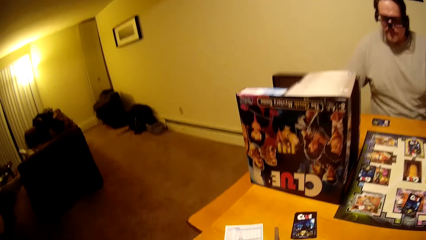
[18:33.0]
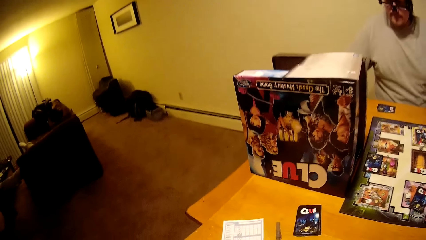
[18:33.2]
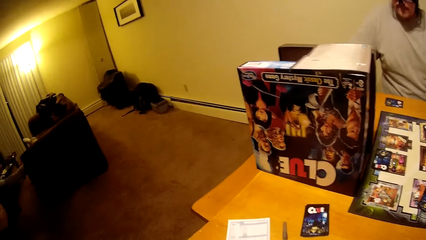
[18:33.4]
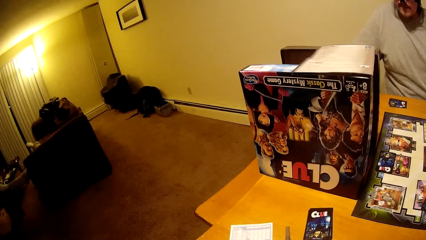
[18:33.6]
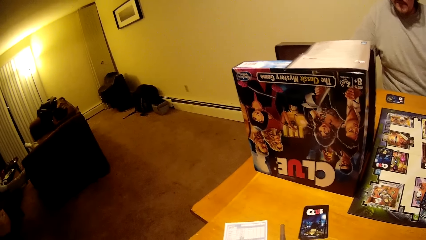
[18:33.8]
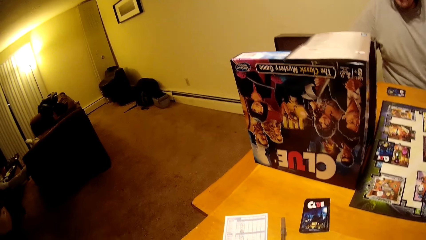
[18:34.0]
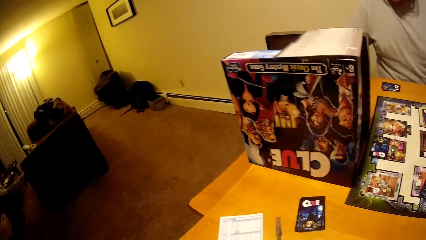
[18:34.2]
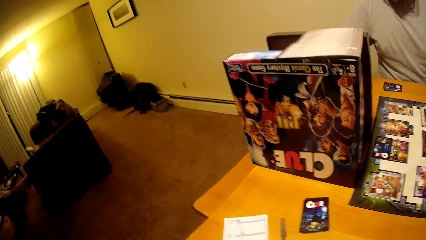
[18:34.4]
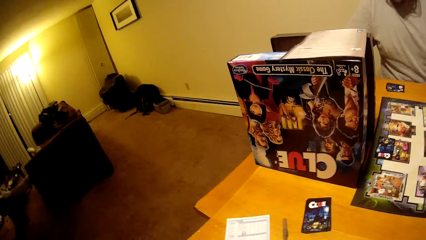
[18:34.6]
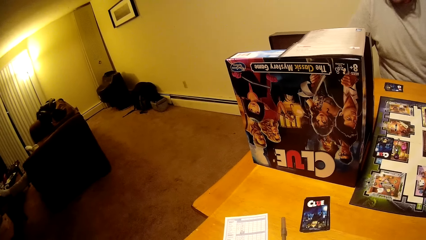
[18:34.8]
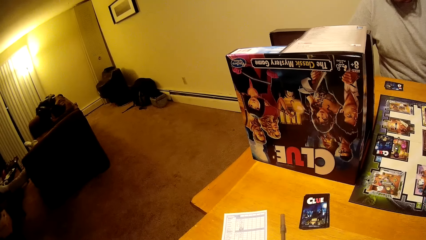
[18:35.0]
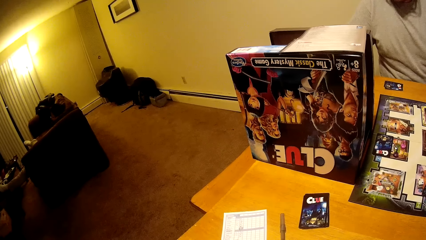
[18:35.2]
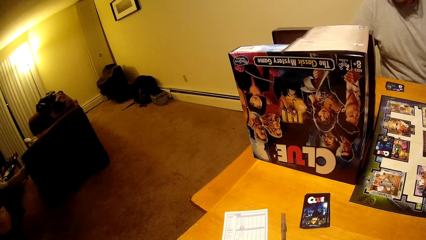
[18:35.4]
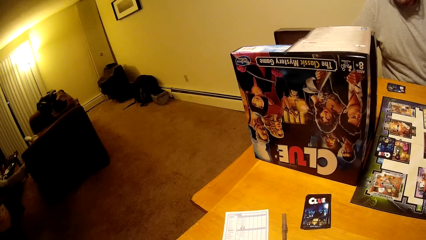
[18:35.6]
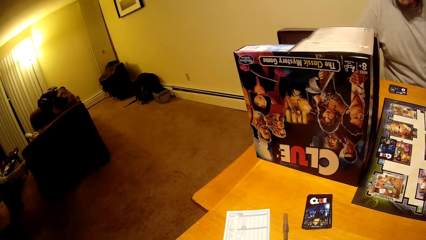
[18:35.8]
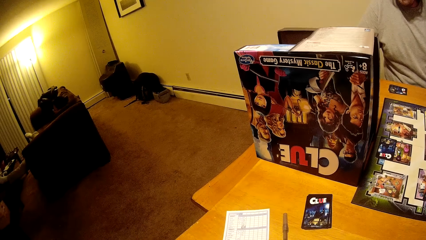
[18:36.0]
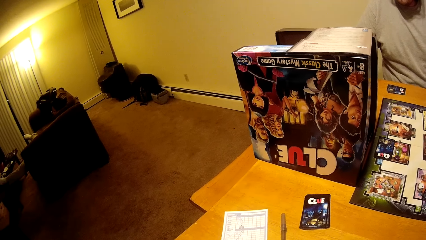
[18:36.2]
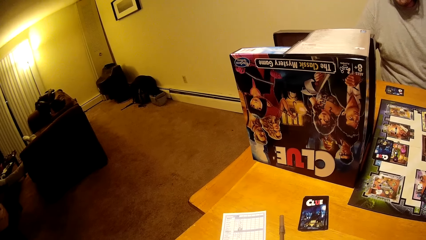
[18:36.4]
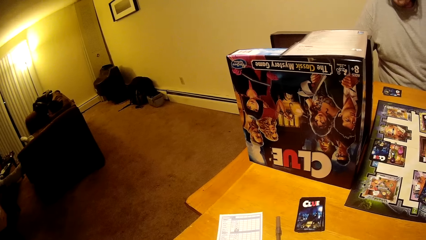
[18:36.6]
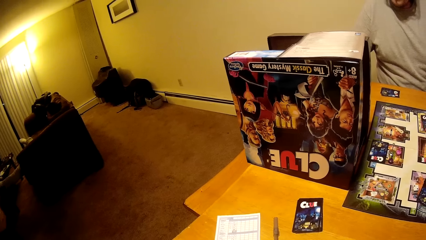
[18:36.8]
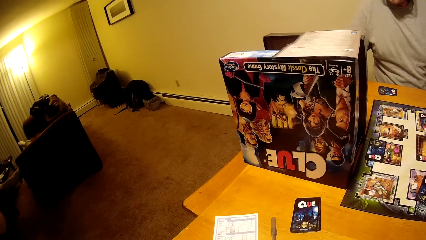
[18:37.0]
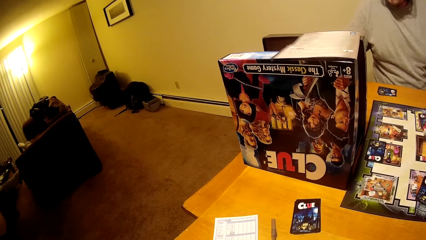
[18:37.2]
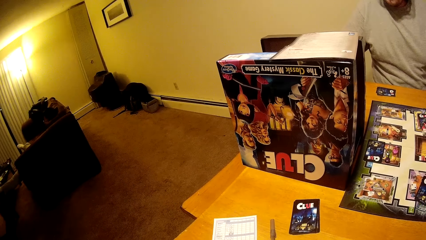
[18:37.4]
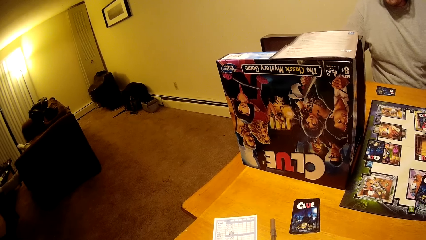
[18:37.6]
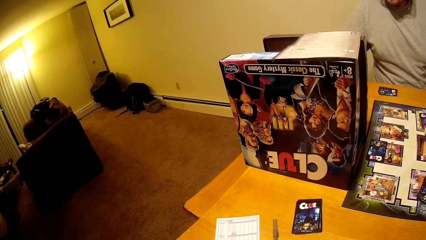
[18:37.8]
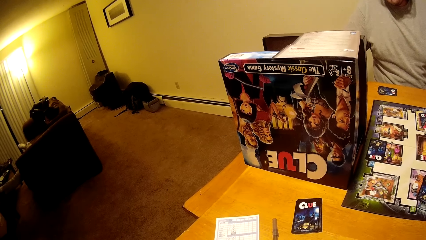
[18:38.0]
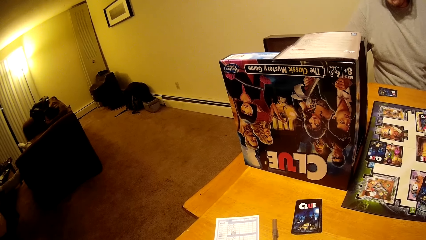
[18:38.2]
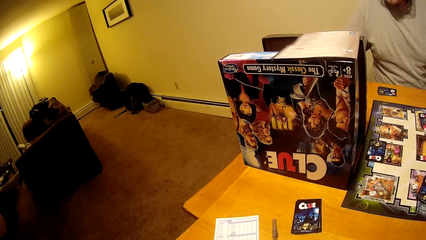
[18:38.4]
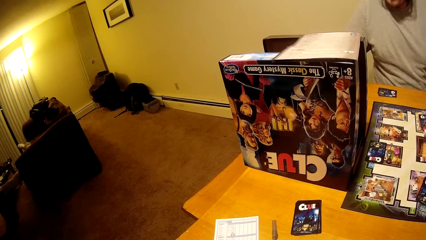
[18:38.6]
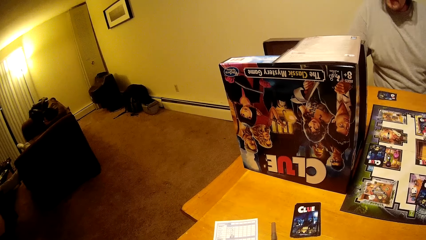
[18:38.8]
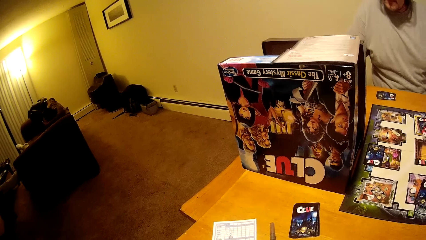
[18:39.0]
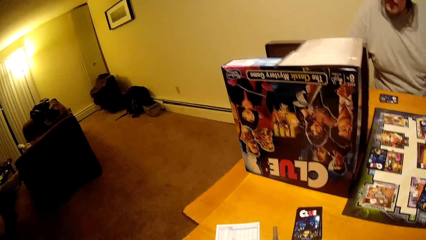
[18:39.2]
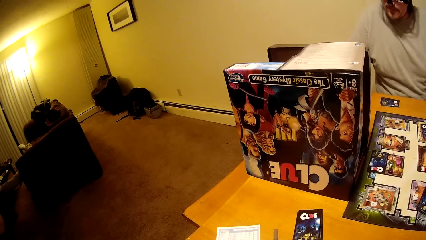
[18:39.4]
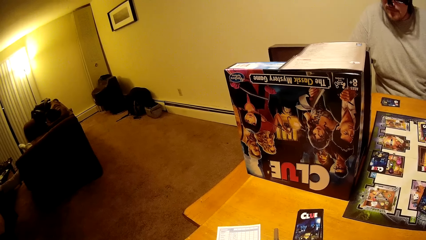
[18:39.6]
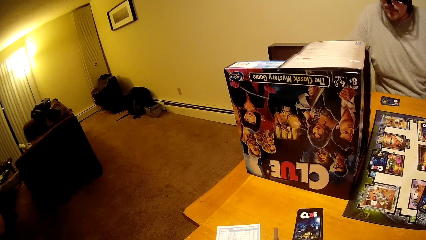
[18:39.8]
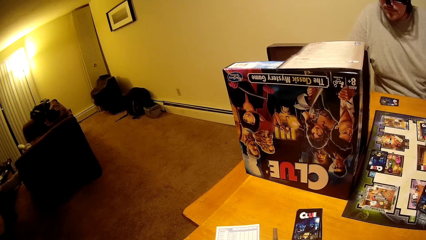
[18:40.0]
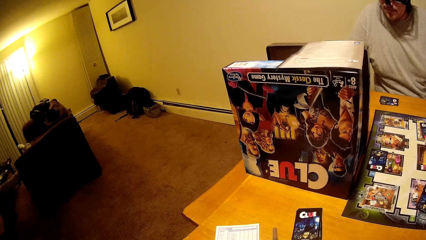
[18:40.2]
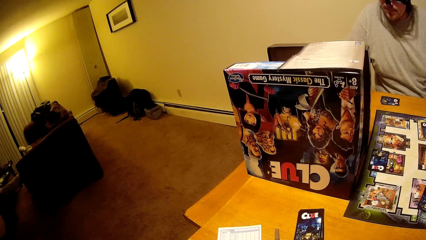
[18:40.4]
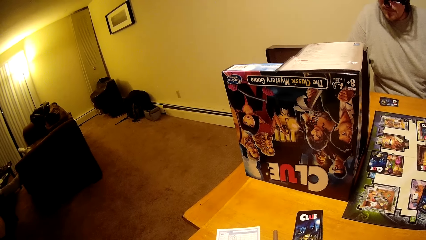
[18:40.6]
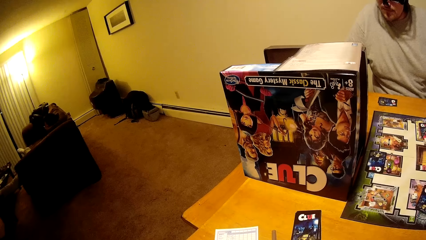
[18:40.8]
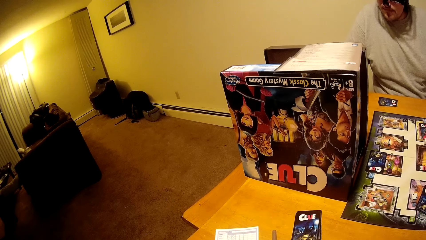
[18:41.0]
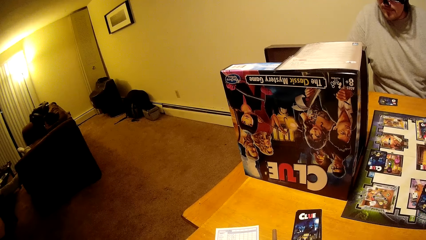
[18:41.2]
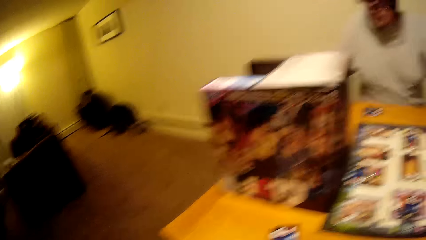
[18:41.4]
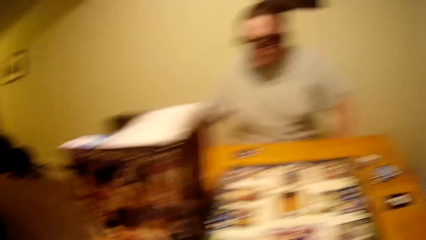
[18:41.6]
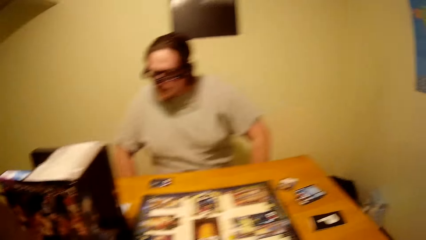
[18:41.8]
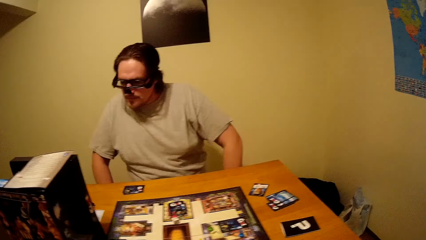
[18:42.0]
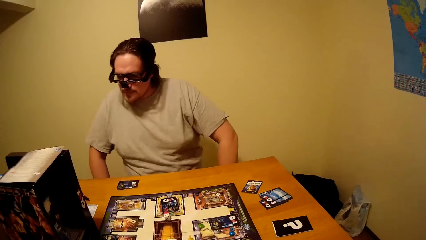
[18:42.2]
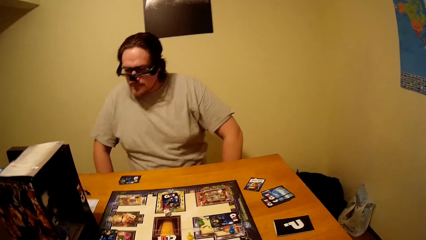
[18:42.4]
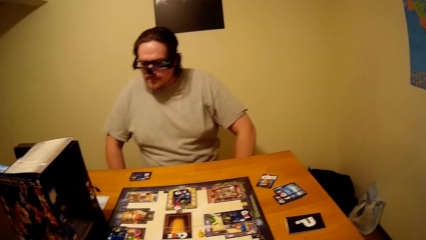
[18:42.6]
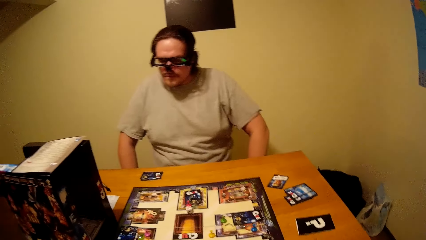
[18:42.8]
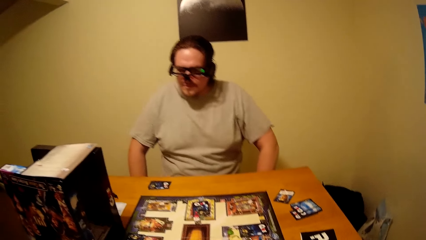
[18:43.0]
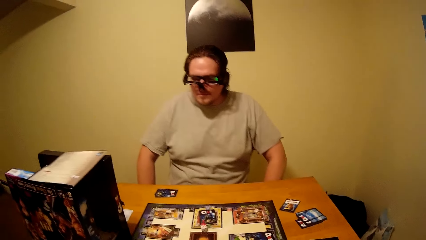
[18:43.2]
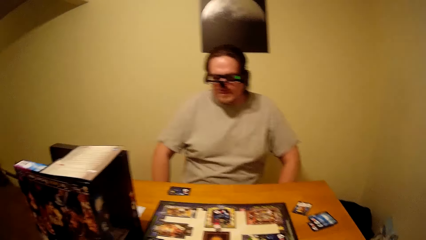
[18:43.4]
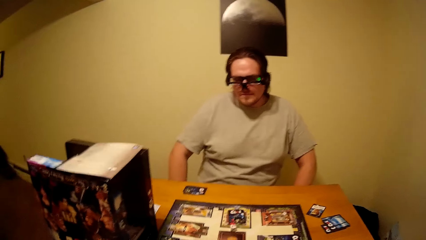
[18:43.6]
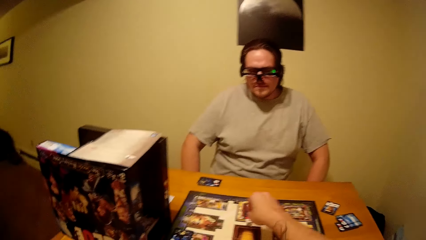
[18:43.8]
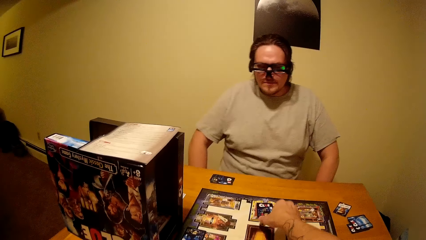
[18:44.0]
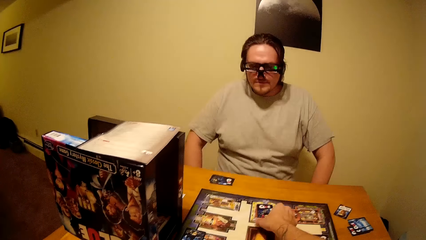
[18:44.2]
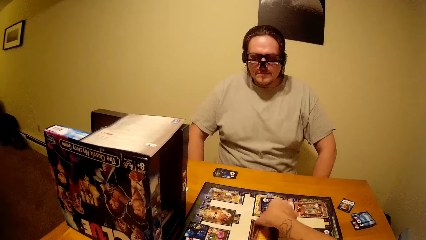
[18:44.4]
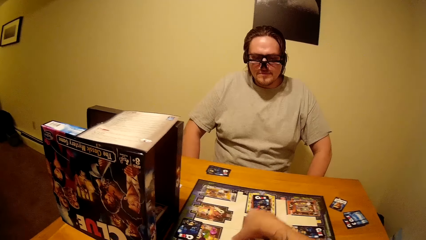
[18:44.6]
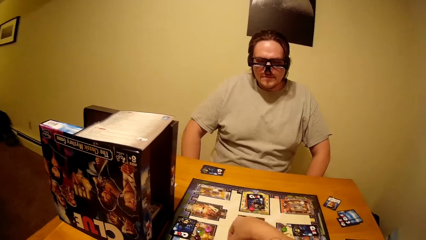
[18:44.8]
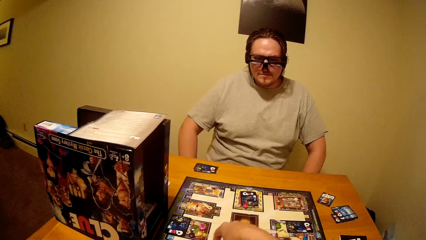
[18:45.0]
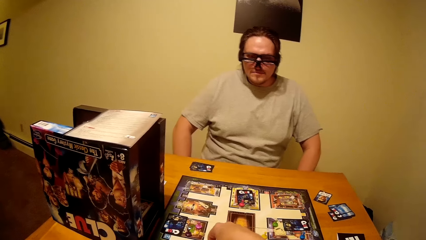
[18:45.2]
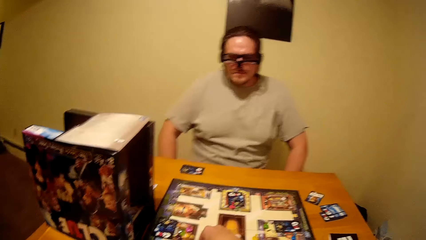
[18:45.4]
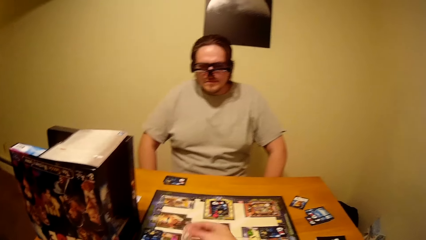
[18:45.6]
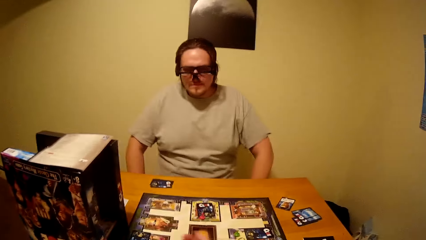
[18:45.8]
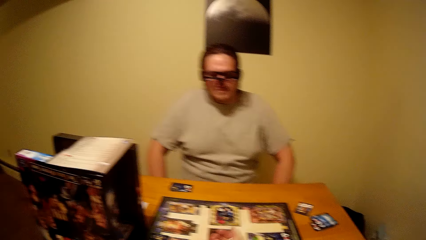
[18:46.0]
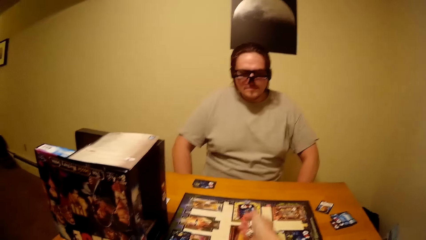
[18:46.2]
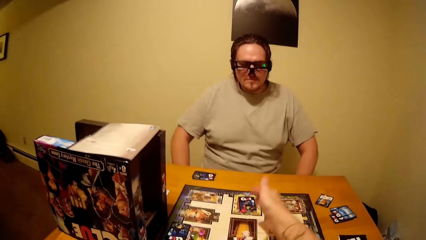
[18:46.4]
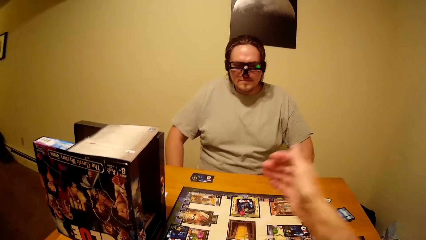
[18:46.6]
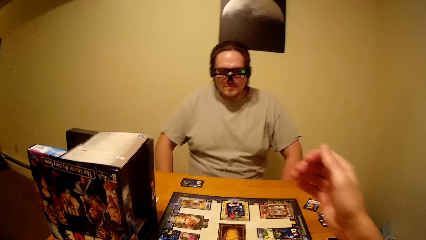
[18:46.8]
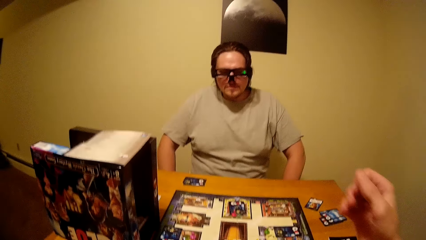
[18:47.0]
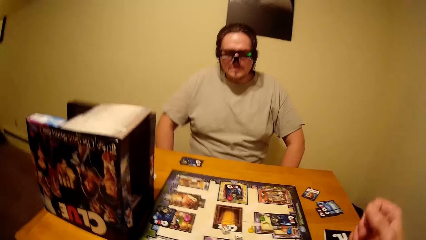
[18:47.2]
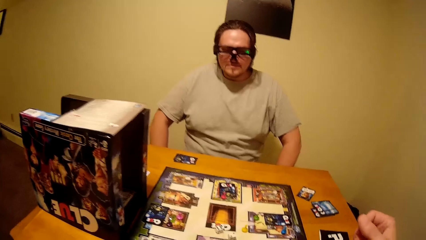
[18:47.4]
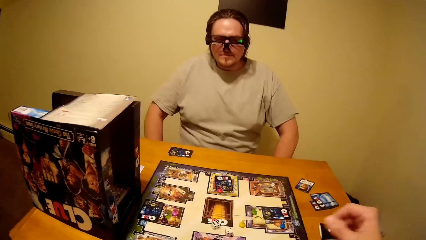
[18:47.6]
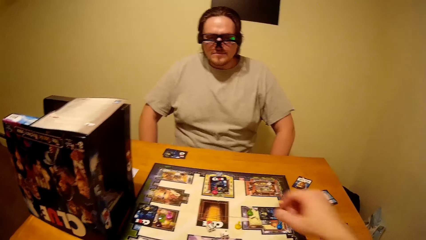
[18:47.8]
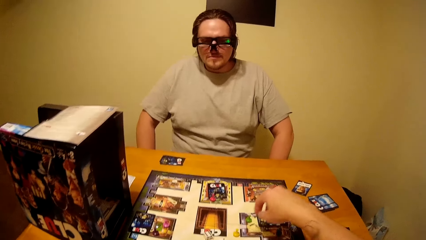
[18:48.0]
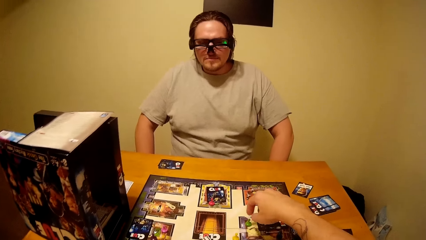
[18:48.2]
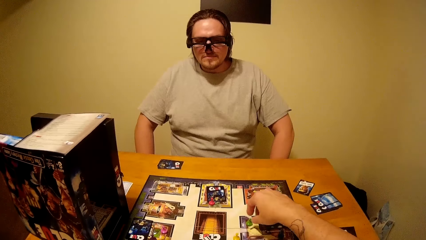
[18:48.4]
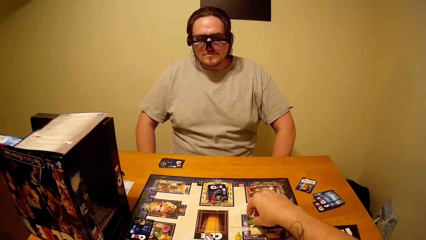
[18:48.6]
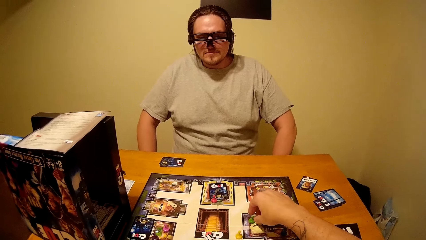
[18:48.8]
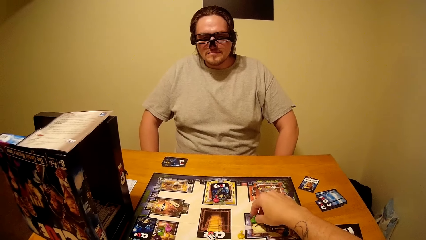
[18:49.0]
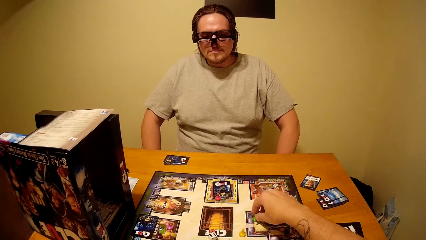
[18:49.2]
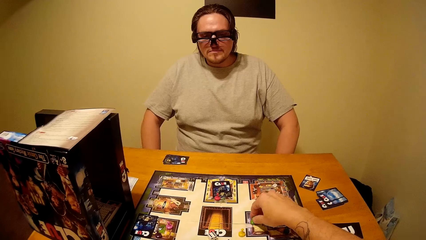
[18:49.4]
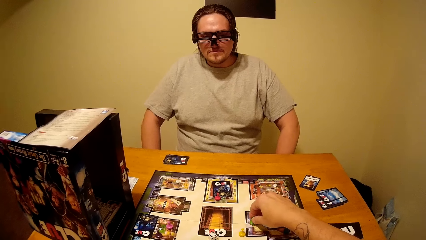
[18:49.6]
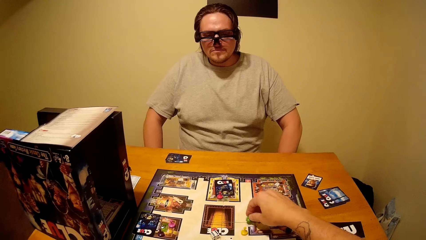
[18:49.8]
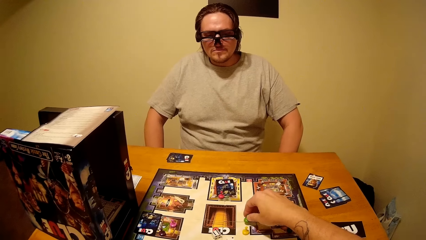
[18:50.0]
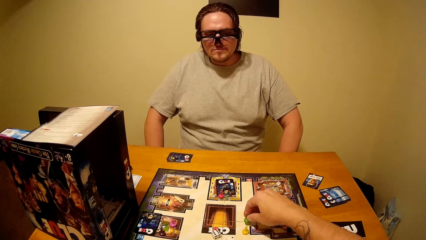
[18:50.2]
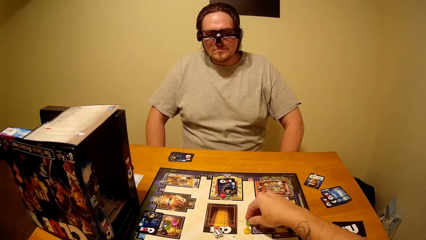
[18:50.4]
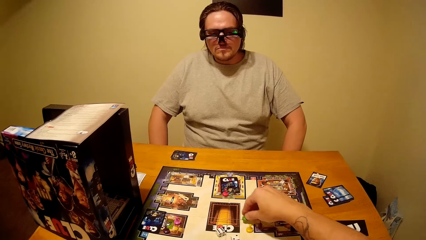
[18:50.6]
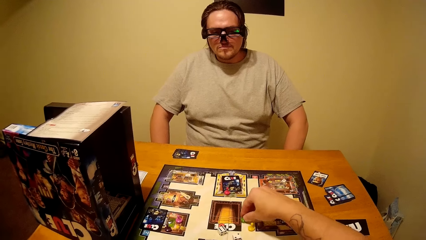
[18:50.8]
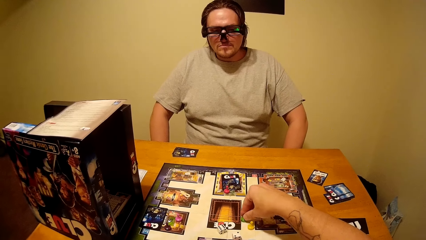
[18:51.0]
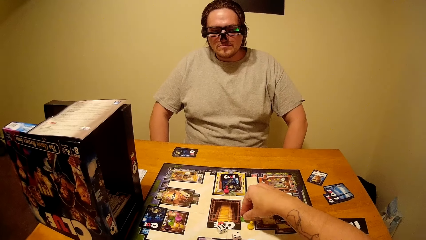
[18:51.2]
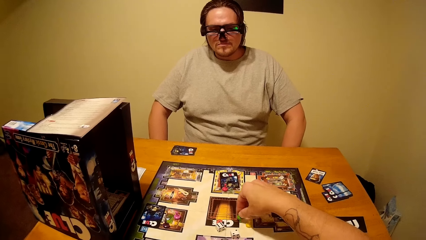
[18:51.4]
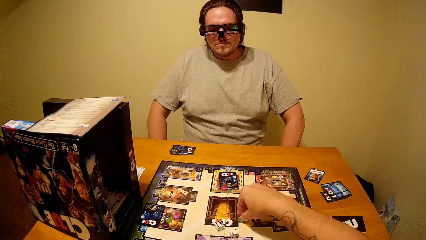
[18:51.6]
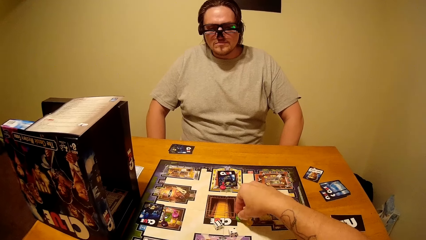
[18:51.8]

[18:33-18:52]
The camera wearer moves the board game chips on the table. They move the board game chips on the table again.
